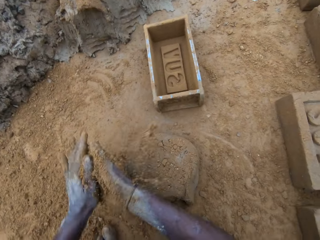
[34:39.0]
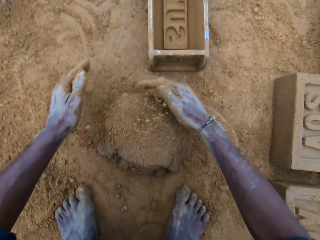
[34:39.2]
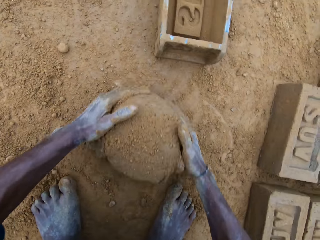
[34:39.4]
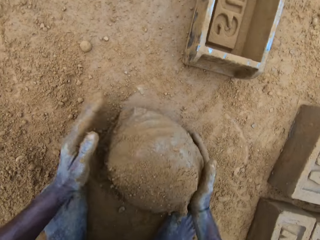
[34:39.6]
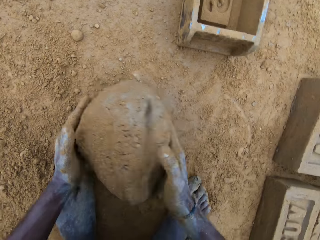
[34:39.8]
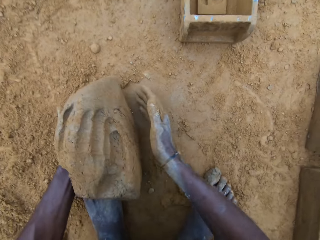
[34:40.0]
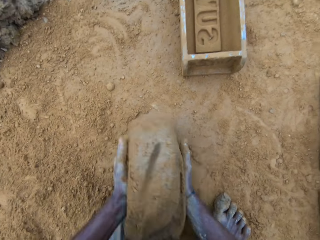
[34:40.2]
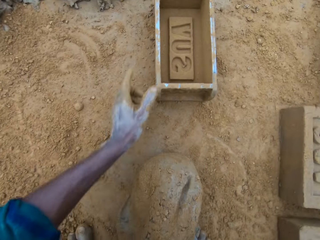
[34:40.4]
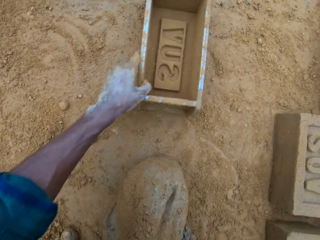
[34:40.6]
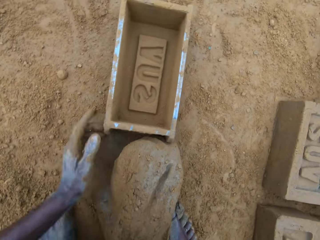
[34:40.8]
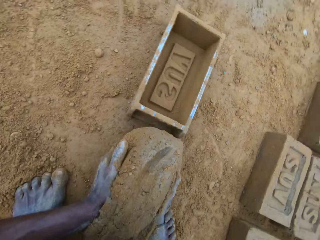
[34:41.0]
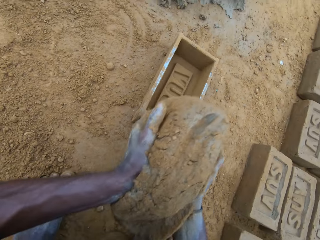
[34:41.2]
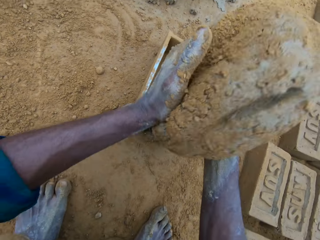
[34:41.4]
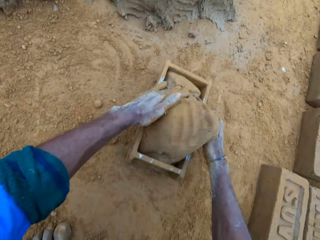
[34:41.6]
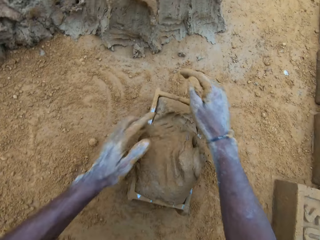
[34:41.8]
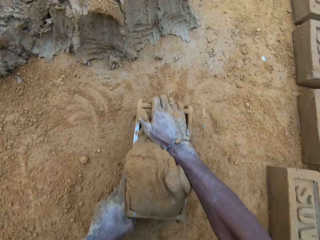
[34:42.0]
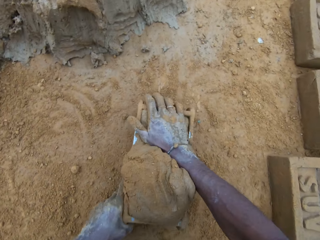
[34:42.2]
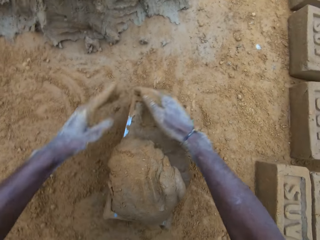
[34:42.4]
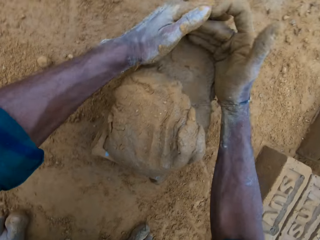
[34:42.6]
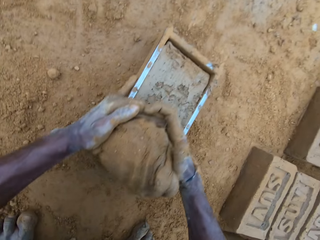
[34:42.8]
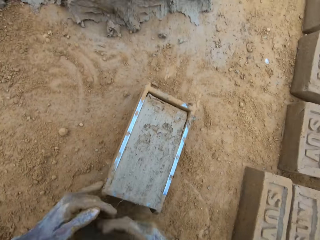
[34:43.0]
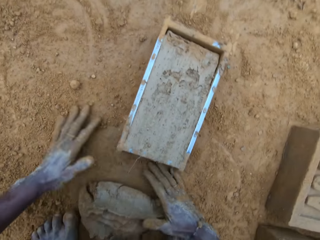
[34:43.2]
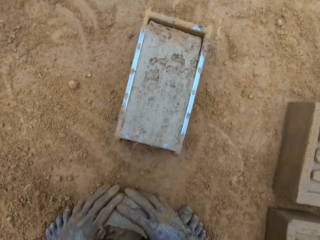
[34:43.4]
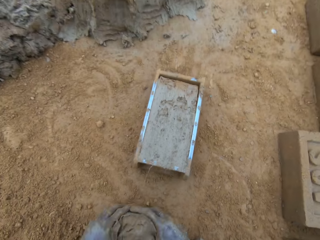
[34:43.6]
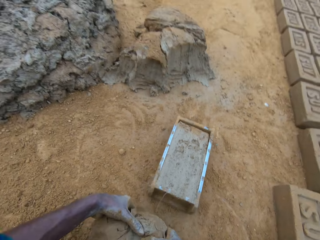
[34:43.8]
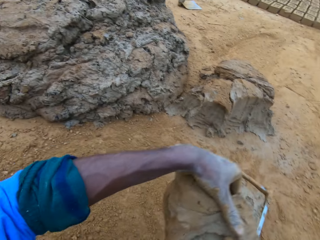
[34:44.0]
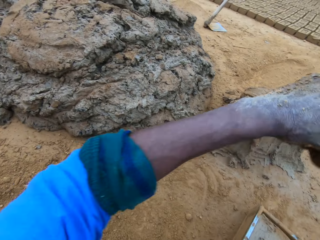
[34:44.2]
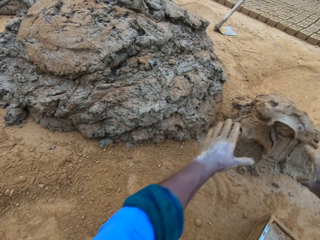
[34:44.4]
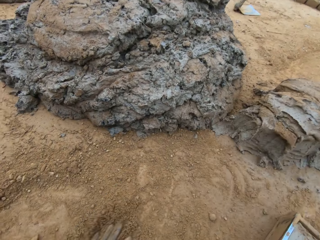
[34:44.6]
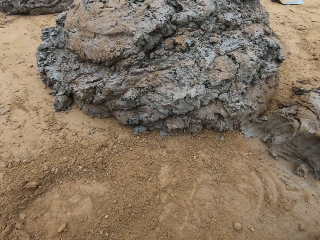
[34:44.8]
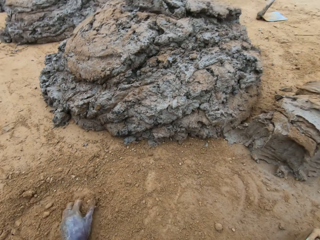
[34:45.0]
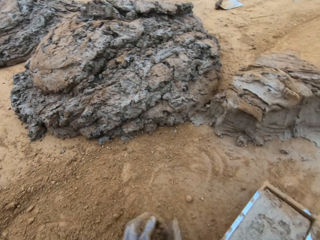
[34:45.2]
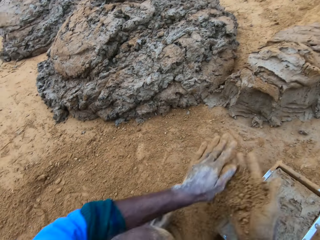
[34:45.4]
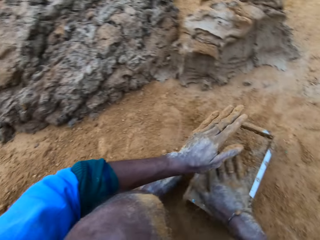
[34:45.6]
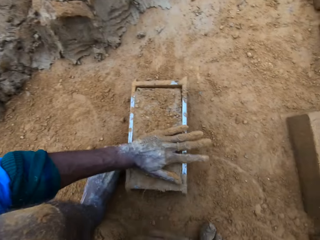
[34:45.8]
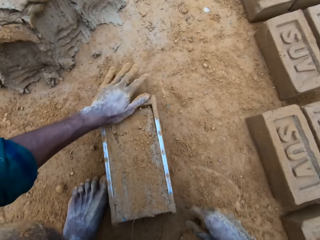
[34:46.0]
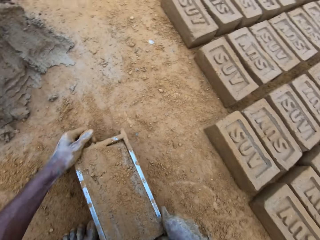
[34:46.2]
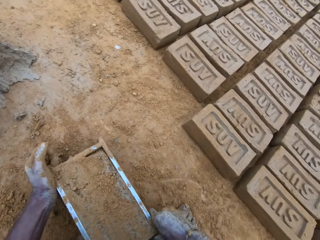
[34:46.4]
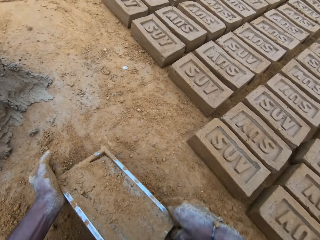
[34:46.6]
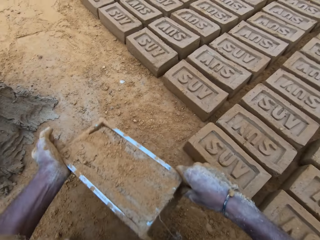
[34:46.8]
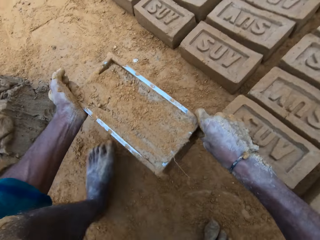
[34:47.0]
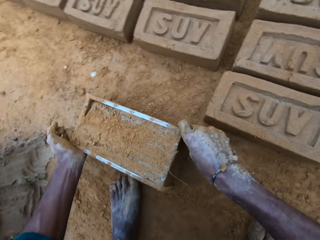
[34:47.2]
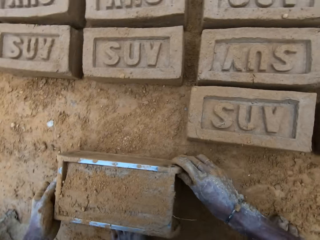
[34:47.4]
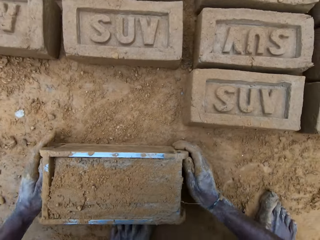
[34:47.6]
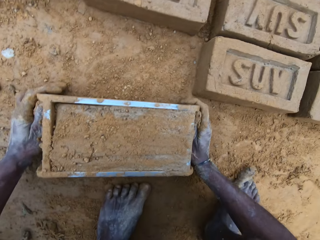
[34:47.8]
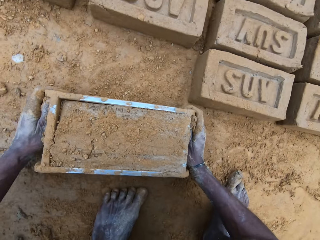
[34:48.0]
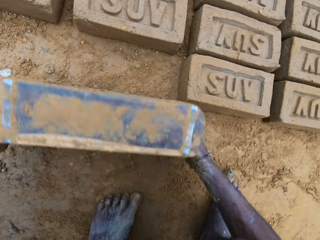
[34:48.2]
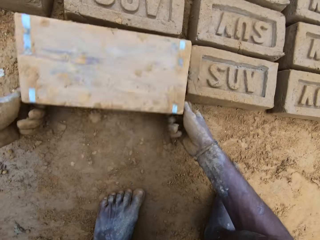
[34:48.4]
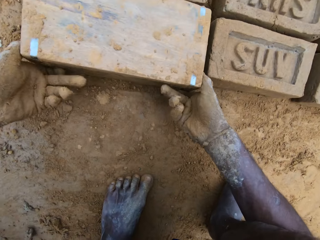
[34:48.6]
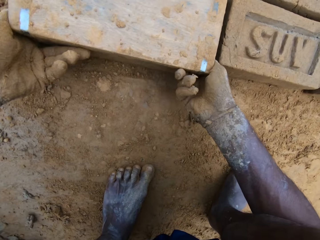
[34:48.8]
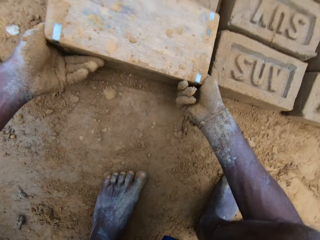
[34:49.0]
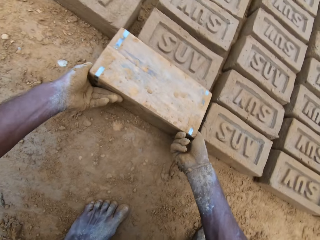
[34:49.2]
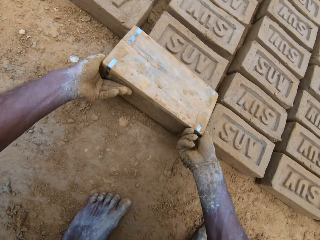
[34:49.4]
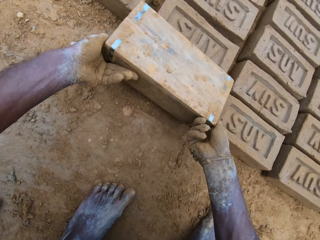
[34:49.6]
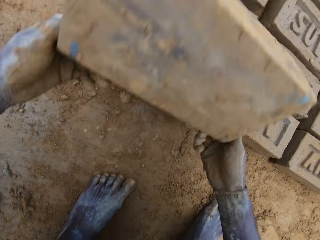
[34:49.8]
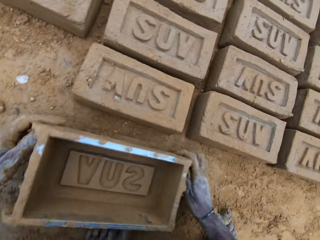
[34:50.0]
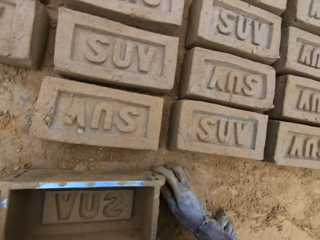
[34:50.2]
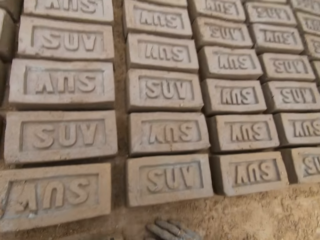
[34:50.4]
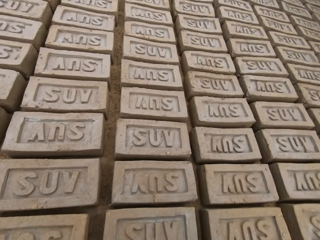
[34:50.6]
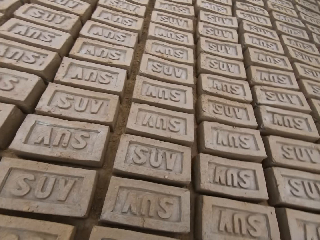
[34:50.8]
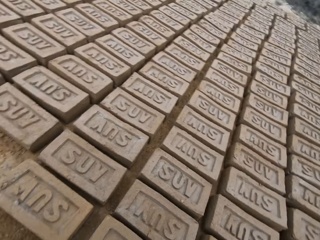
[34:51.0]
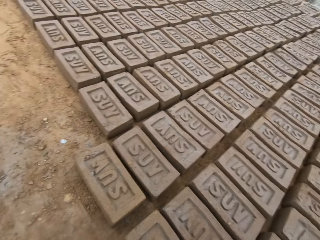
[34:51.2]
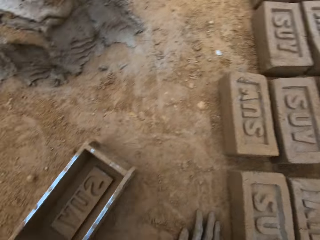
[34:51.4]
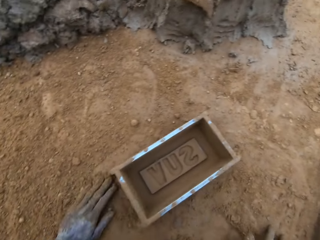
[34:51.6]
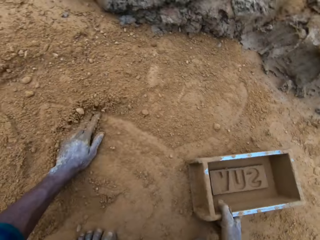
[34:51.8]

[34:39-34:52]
The camera wearer rubs sand on his hands. He puts the sand on the concrete or mud. He picks up the concrete from the ground. He pulls the mold on the ground. He drops the concrete in the brick mold. He compresses the mud in the mold. He hits the brick mold on the ground. He cuts the mud from the mold. He picks up the concrete from the ground. He throws the concrete on the concrete. He packs sand from the ground, rubs the sand on his hands, and rubs the sand on the concrete. He holds the mud in the mold. He moves the brick mold. He drops the mold. He flips the brick mold. He lifts the mold. He drops the brick mold on the ground.

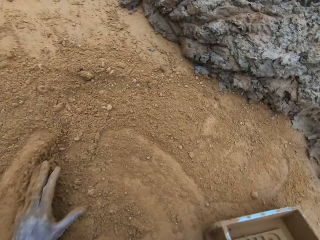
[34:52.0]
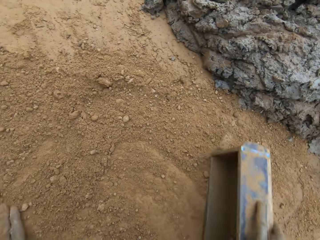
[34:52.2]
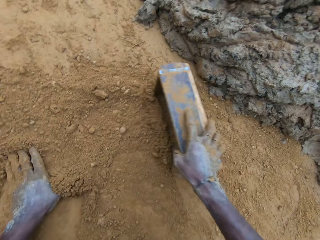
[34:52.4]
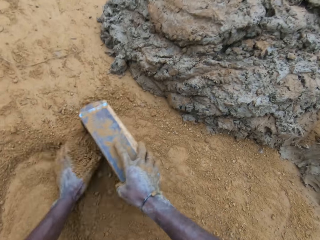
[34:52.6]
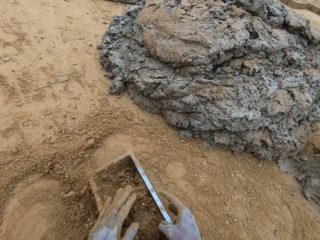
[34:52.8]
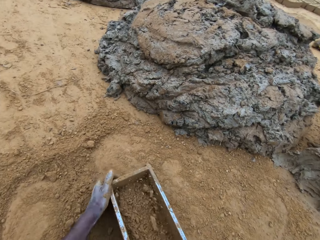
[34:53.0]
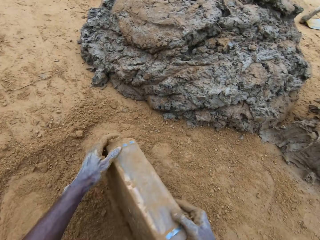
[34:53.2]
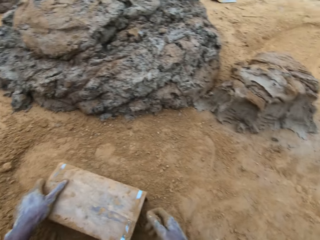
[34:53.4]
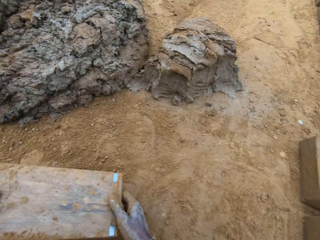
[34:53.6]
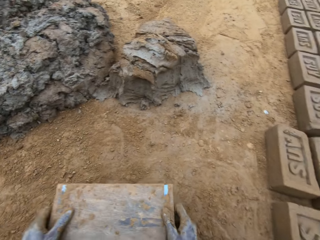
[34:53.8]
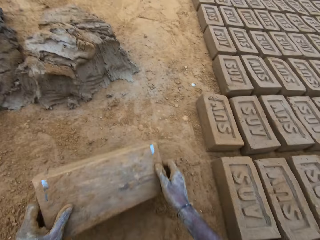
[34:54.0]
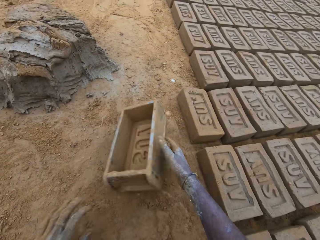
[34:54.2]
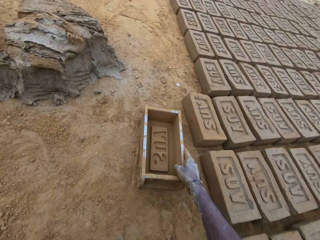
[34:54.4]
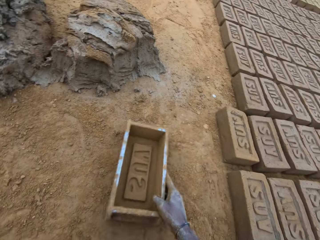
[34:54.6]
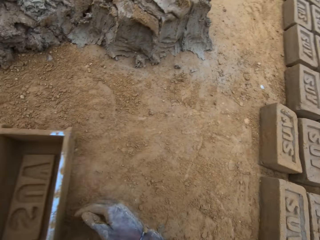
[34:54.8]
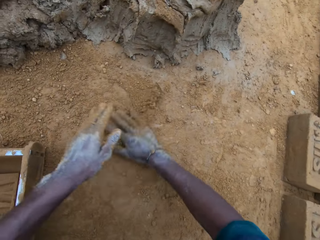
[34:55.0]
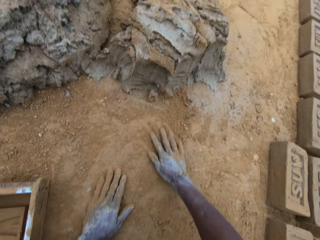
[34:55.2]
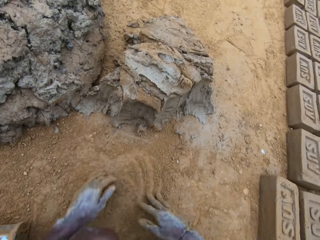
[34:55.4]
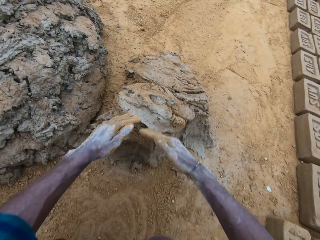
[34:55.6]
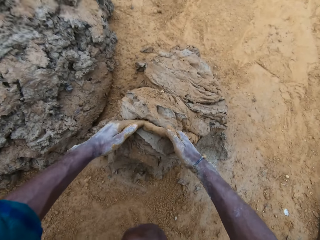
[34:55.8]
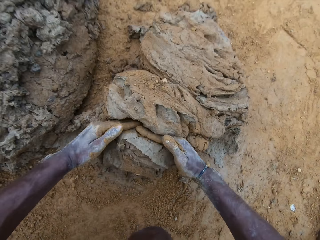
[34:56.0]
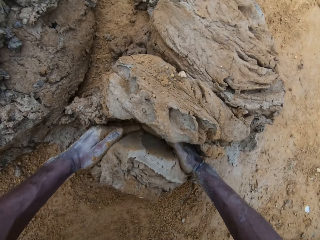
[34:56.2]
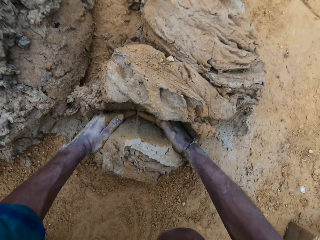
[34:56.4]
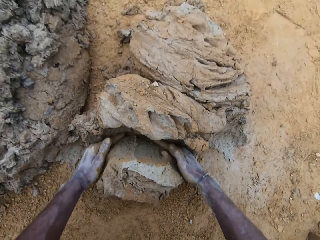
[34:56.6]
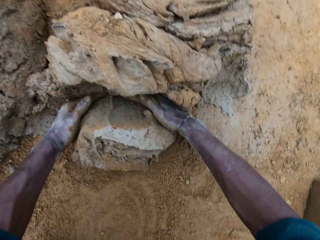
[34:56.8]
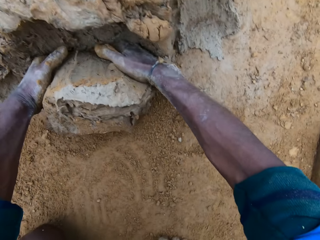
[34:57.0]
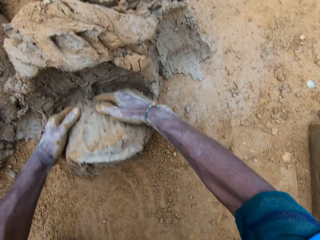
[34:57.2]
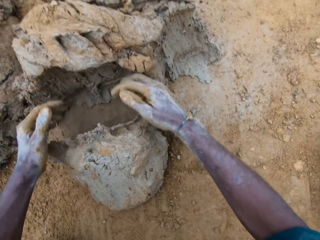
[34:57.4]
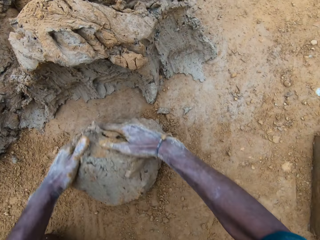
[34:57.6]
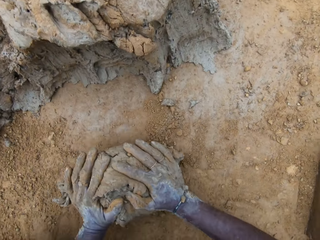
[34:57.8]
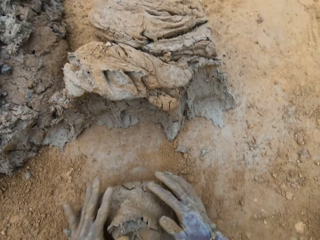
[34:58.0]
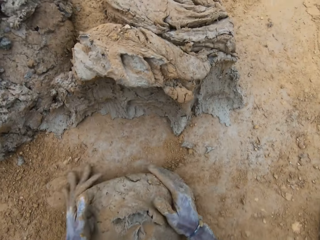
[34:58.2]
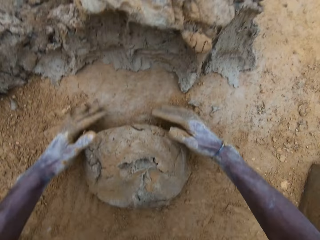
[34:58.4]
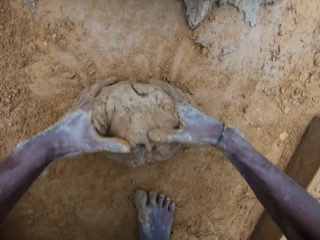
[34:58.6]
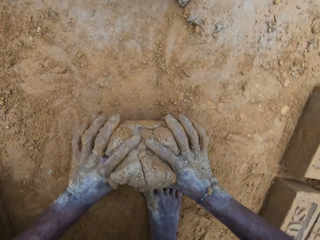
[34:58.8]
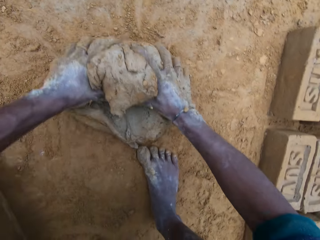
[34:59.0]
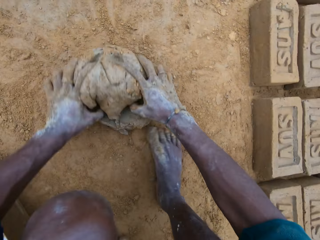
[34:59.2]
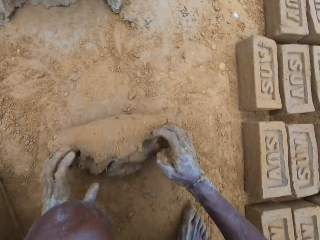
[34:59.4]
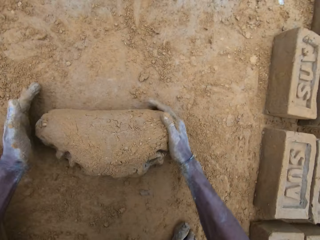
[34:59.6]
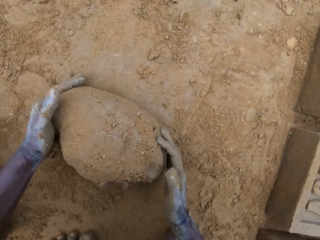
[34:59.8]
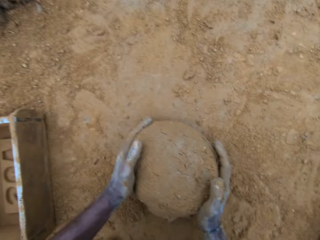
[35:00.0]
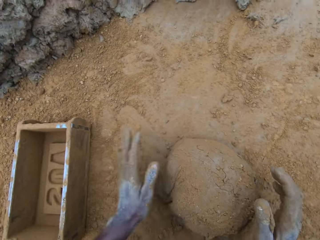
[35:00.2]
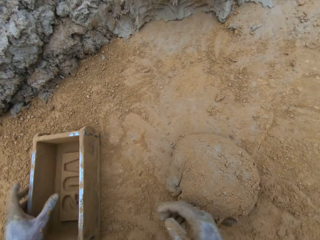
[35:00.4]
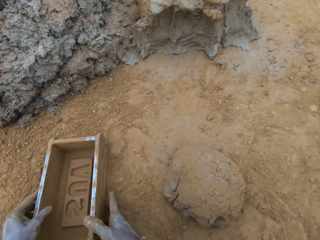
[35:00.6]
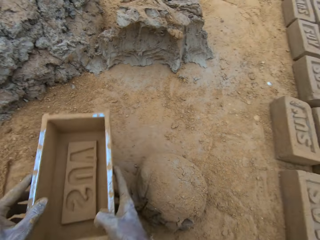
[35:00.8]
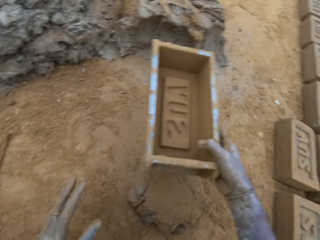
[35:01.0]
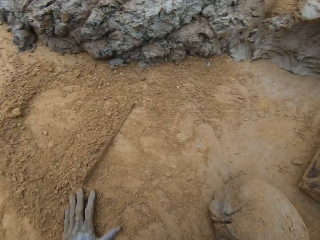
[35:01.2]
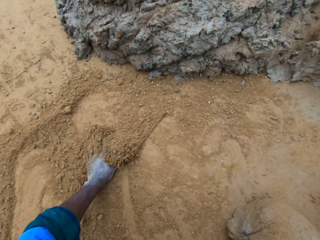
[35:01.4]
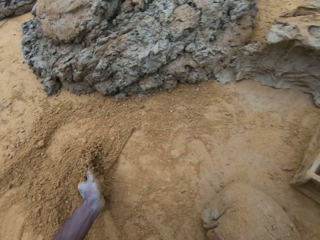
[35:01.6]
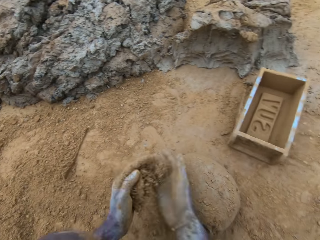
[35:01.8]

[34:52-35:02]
The camera wearer wipes his hands on soil. He moves sand. He takes the mold. He wipes the mold with soil. He puts the sand in the brick mold. He flips the brick mold. He hits the brick mold on the ground. He flips the brick mold. He drops the mold. He pushes the mold on the ground. He rubs his hands on the ground. He scoops mud or concrete. He cuts the concrete. He rolls the concrete on the ground. He moves the brick mold.
